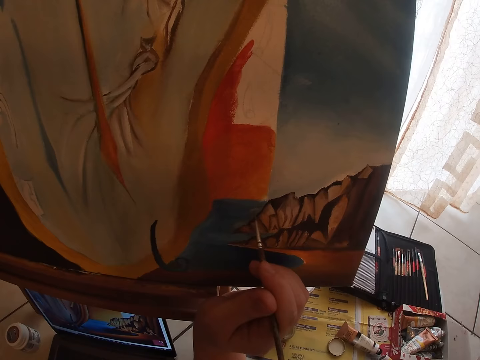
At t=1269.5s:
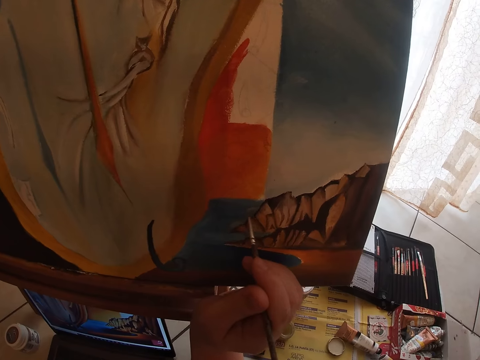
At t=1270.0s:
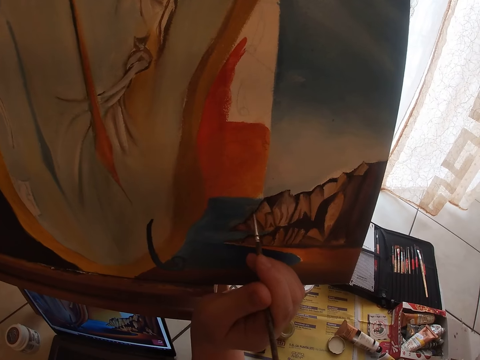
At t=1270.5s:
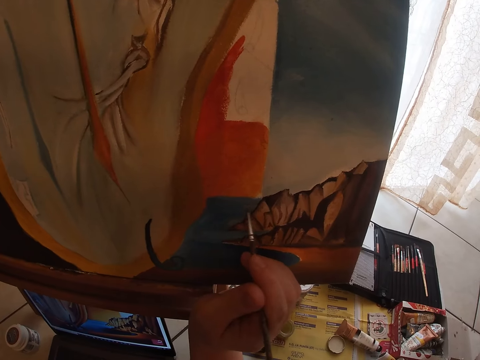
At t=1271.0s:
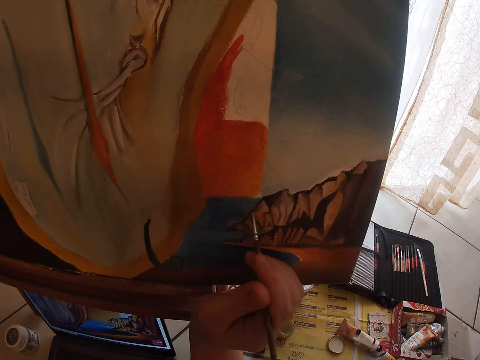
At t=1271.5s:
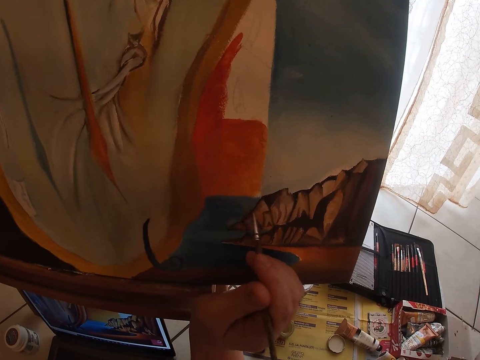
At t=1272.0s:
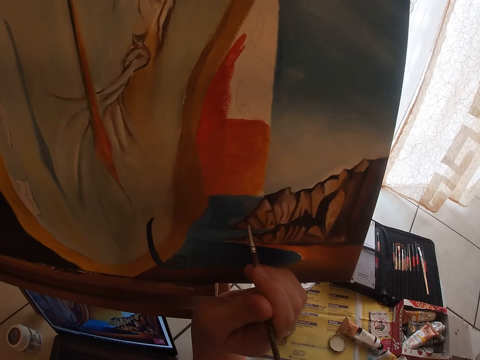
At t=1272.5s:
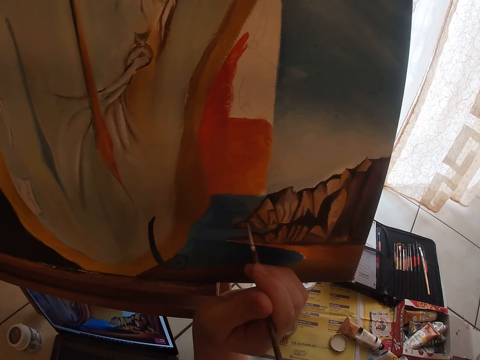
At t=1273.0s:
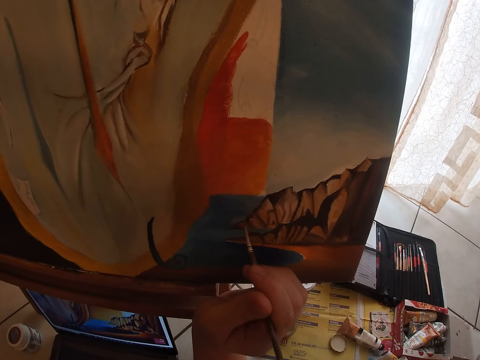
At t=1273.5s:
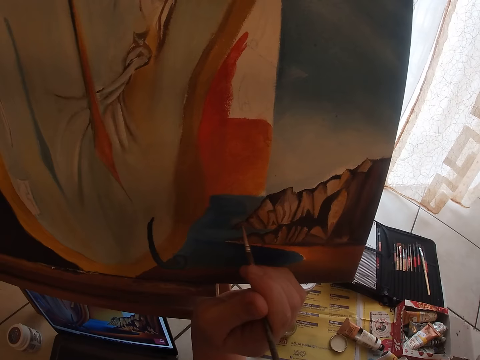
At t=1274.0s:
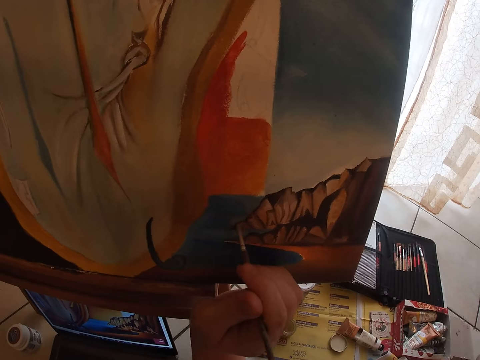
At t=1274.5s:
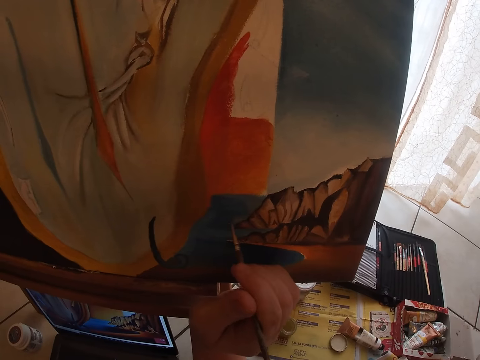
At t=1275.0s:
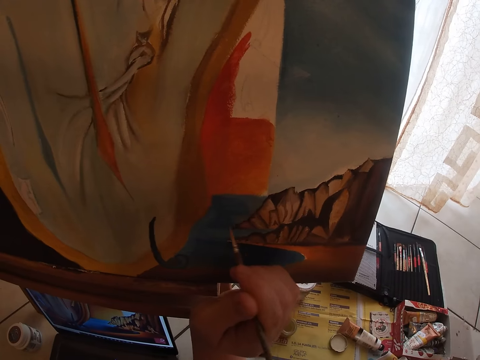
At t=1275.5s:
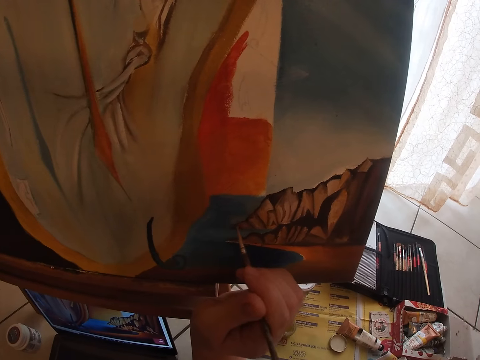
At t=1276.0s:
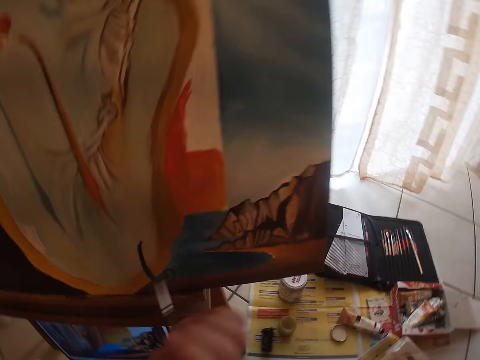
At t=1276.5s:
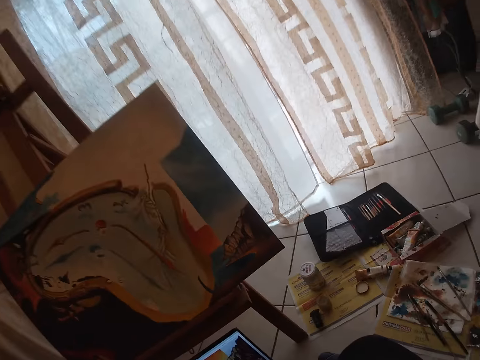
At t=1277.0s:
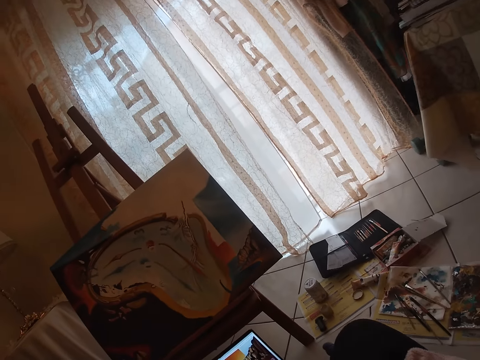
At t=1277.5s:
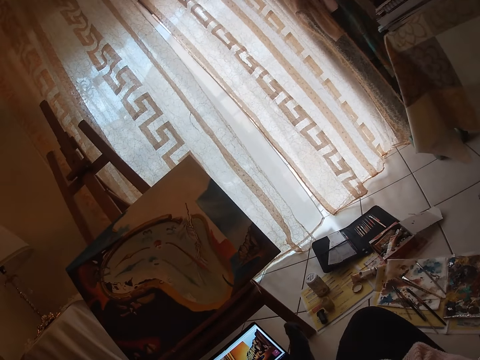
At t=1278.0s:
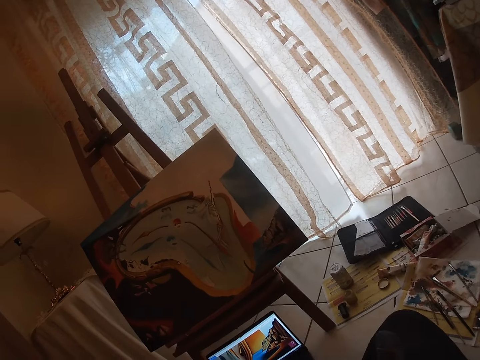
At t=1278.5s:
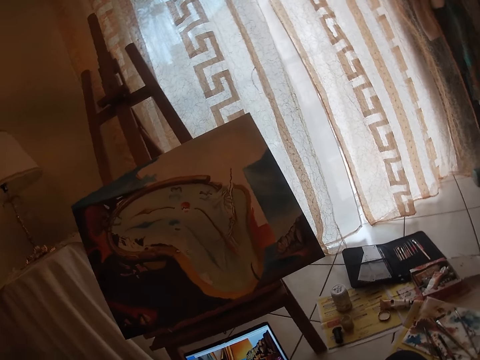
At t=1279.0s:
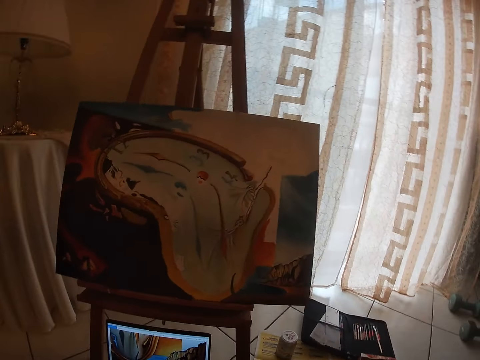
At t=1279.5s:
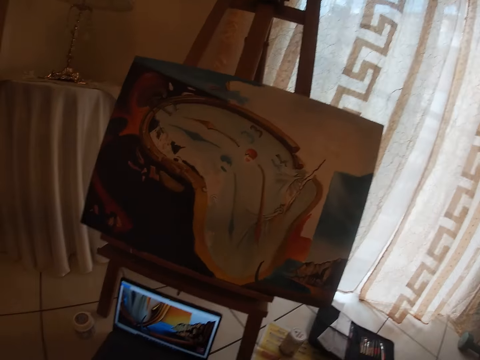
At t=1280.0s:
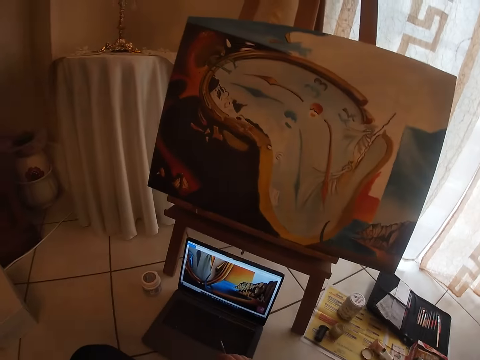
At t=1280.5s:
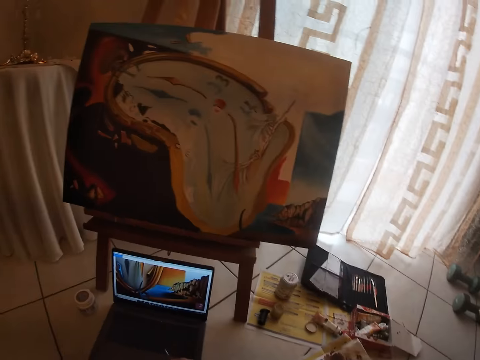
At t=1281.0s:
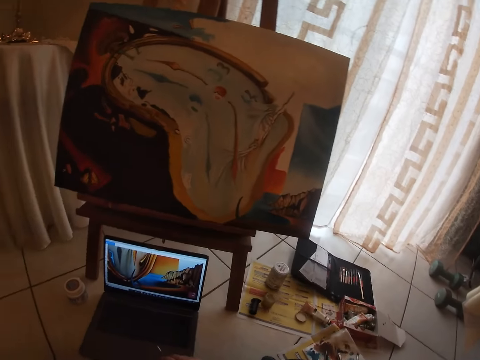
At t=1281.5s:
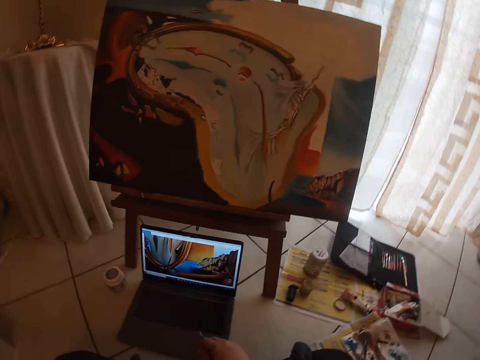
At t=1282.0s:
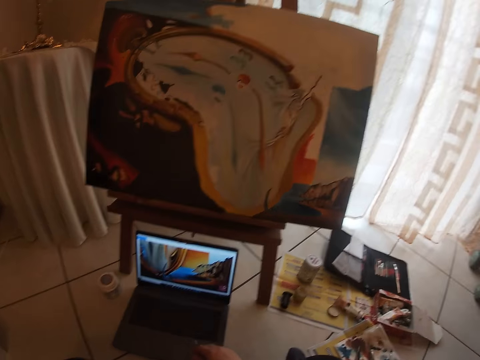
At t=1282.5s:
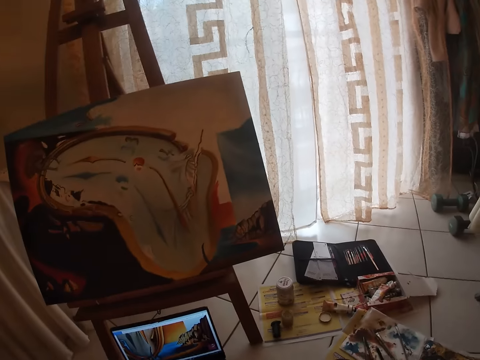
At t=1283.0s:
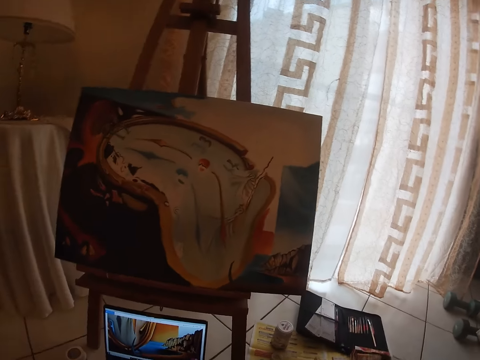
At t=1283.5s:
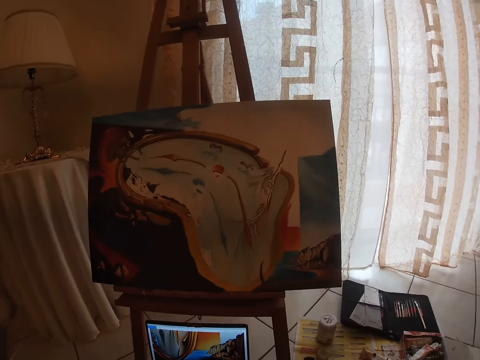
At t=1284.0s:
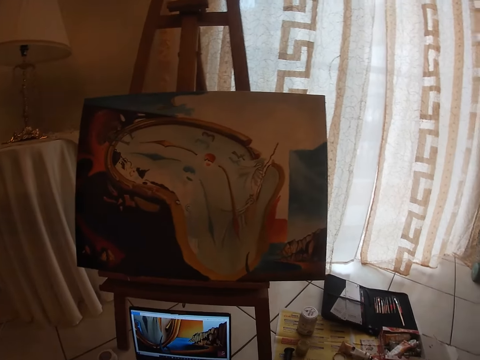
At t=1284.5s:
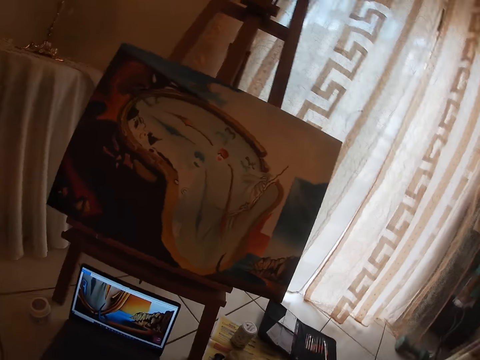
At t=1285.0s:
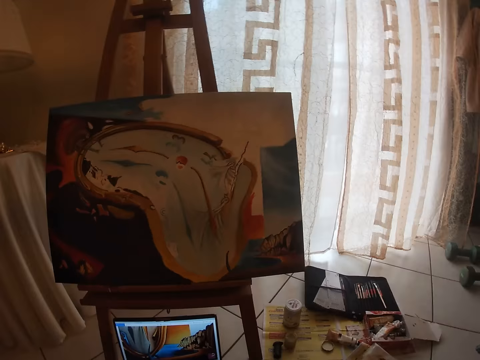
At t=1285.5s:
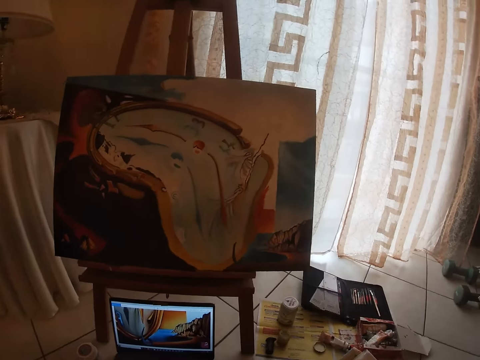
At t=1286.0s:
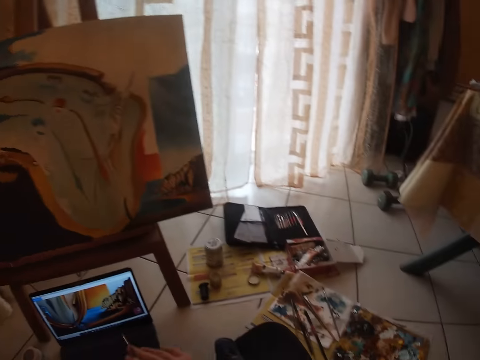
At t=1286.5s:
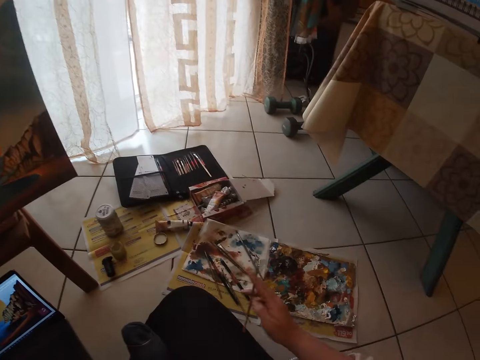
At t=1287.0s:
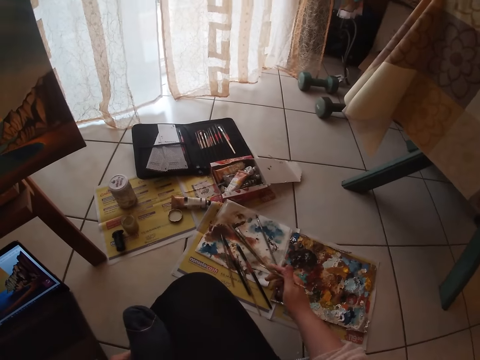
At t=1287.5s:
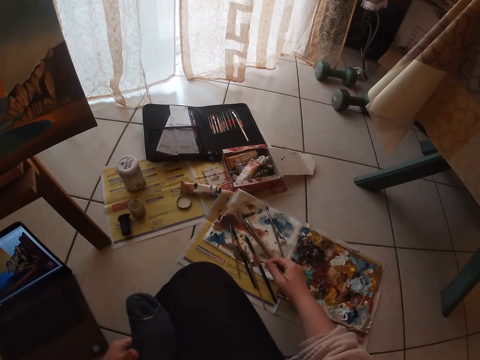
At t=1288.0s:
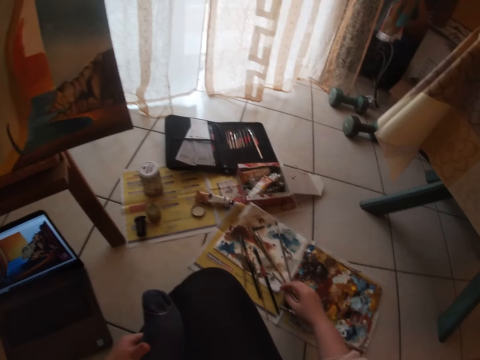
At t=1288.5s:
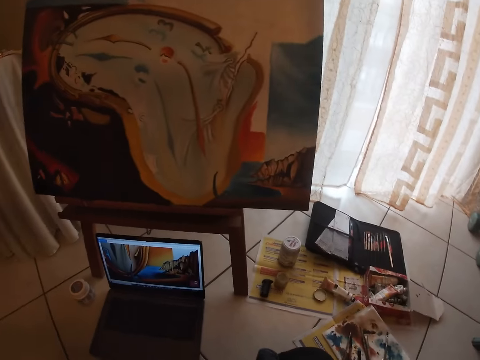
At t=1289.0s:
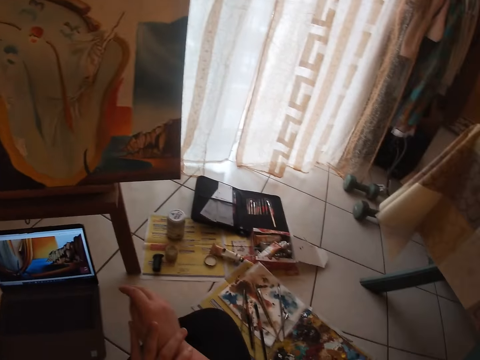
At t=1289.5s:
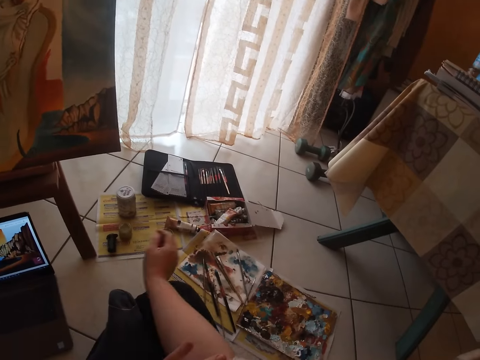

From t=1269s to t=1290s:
The camera wearer stops painting. They drop the sable brush on the floor.

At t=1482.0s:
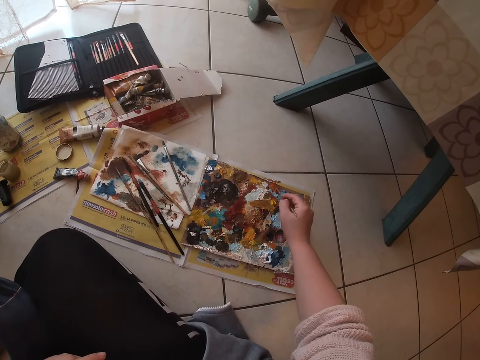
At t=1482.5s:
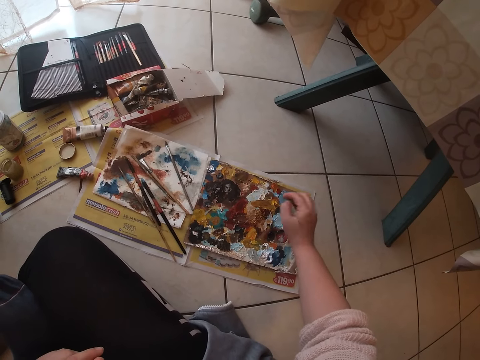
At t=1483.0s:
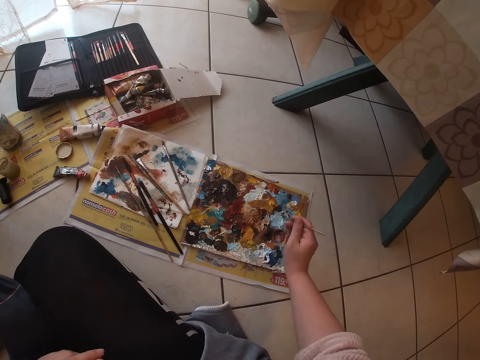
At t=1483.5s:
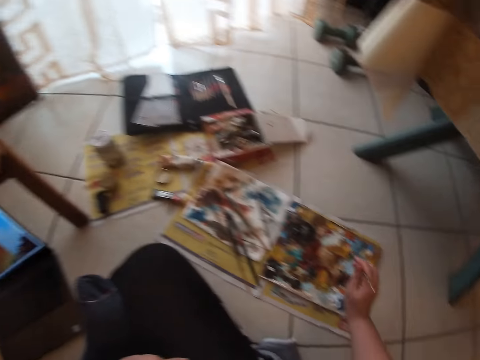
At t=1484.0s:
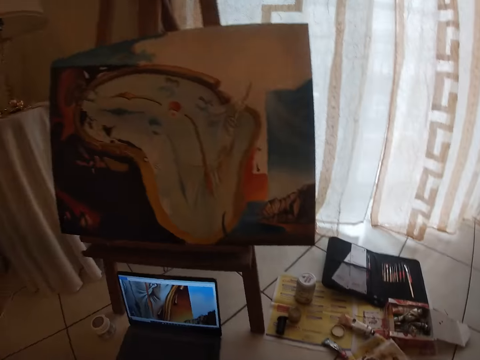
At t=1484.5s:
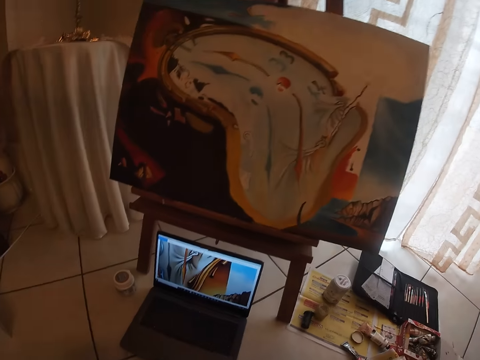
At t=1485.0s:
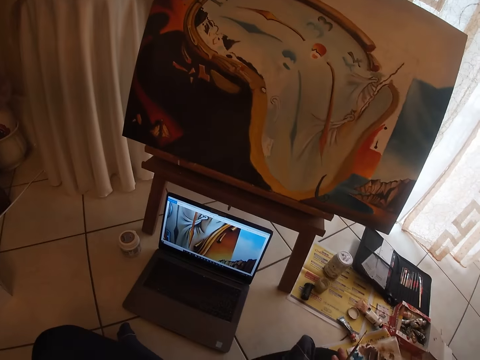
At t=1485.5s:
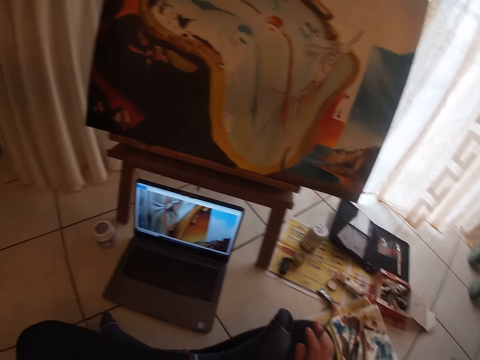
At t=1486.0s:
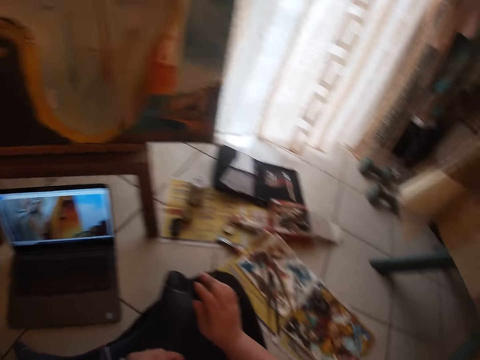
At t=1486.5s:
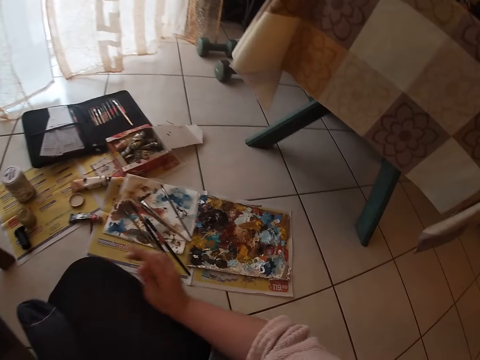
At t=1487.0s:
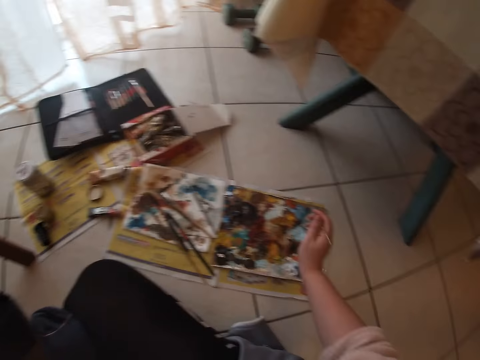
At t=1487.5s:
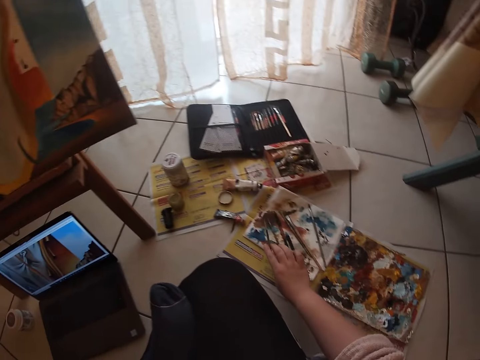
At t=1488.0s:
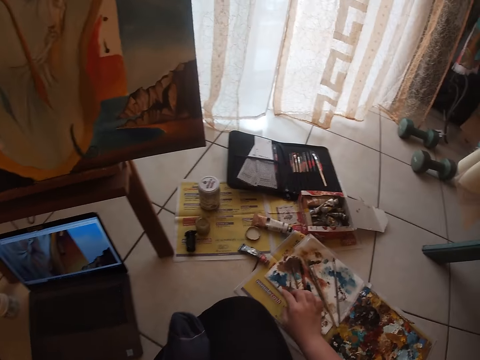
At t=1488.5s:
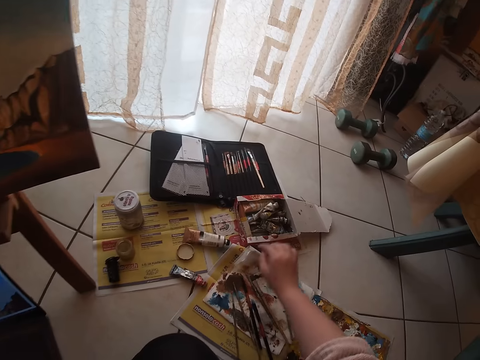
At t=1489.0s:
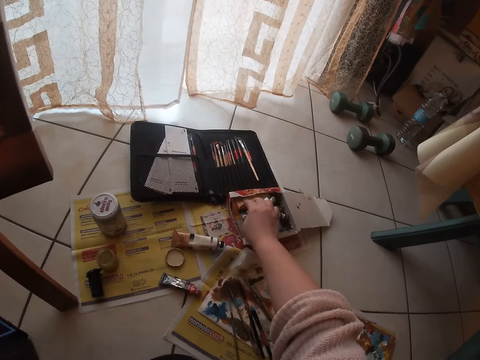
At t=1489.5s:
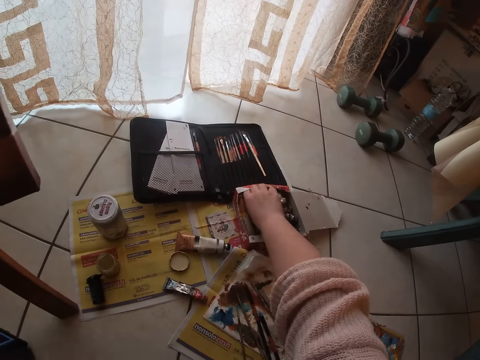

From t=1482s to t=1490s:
The camera wearer refers from a picture displayed on the laptop screen. They turn towards the palette. They drop the small detail brush or paint brush on the floor. They pick up a tube of paint in the paint box.
